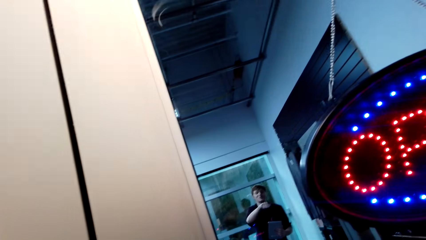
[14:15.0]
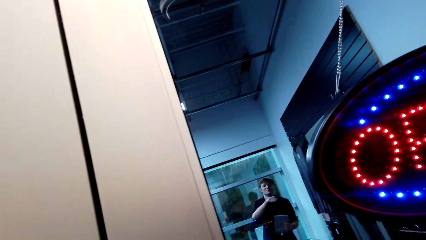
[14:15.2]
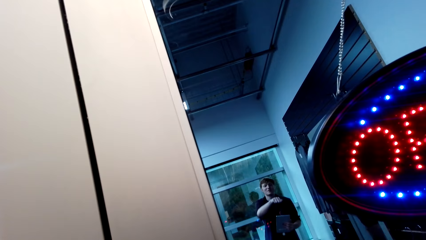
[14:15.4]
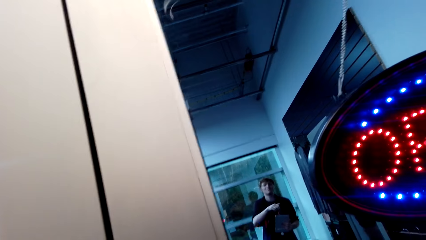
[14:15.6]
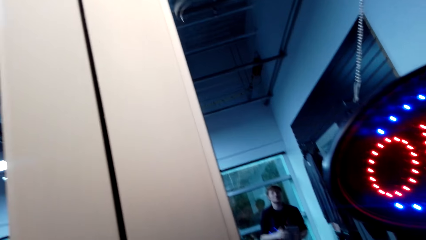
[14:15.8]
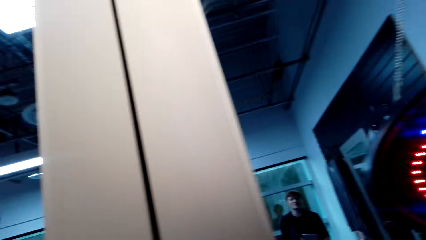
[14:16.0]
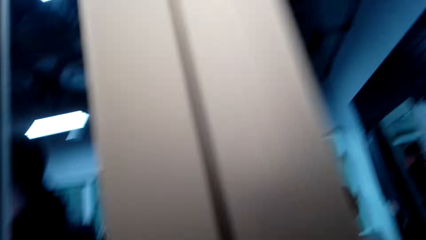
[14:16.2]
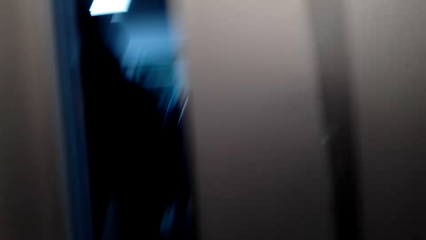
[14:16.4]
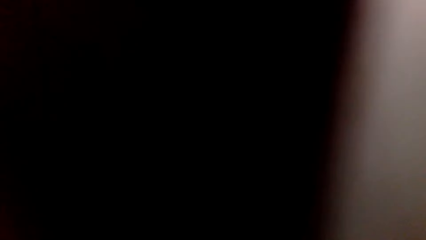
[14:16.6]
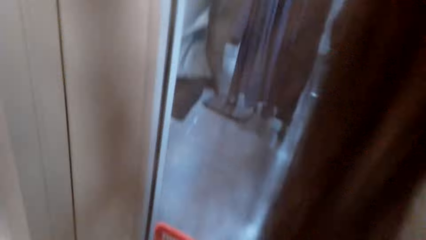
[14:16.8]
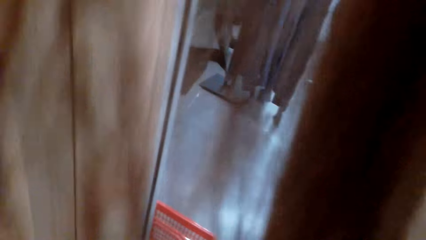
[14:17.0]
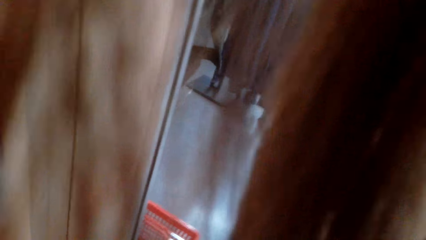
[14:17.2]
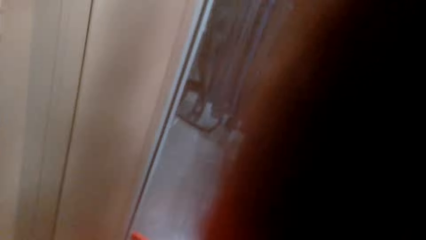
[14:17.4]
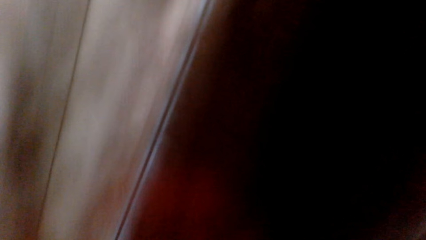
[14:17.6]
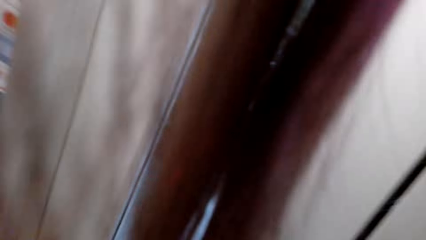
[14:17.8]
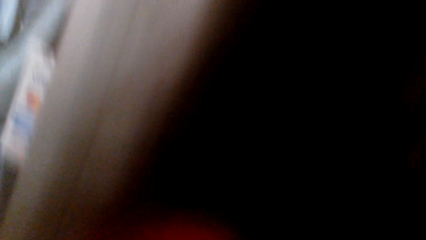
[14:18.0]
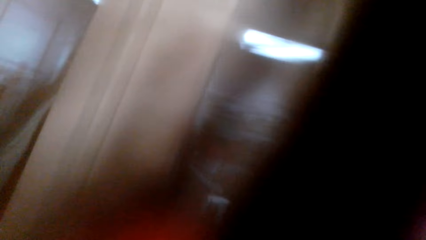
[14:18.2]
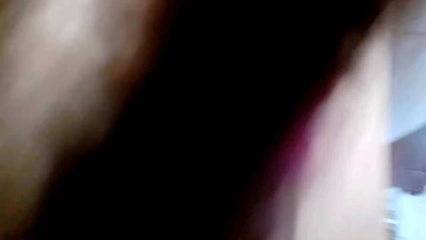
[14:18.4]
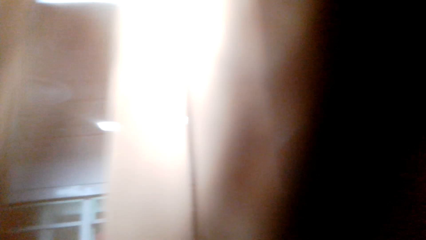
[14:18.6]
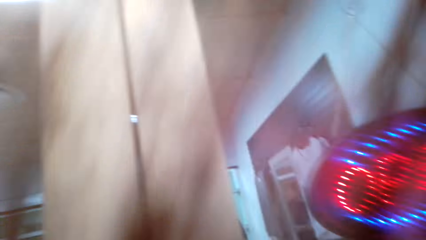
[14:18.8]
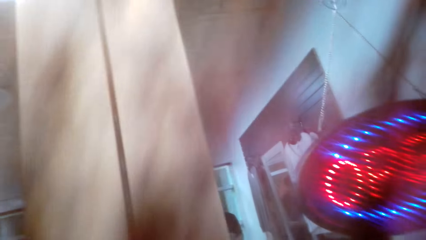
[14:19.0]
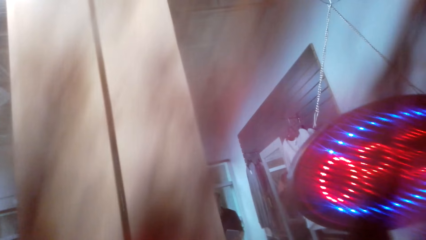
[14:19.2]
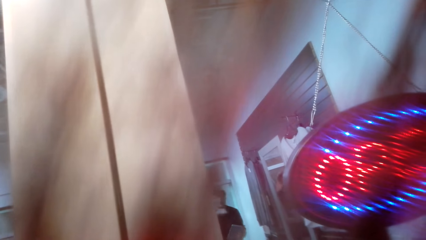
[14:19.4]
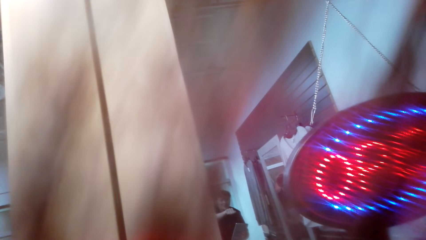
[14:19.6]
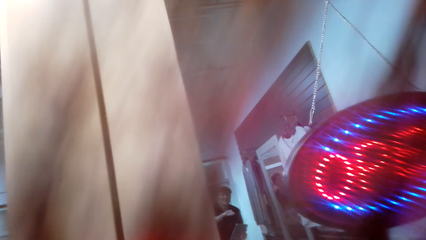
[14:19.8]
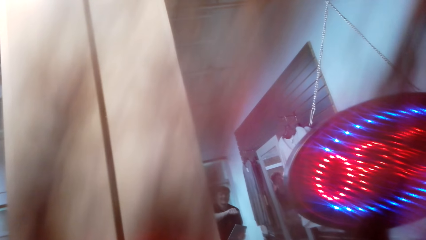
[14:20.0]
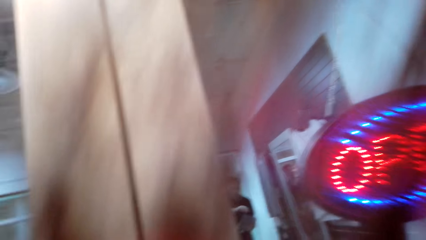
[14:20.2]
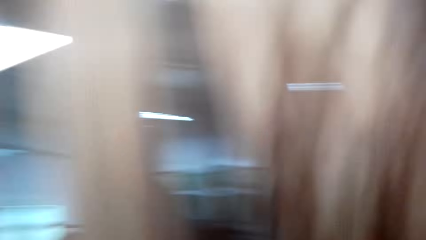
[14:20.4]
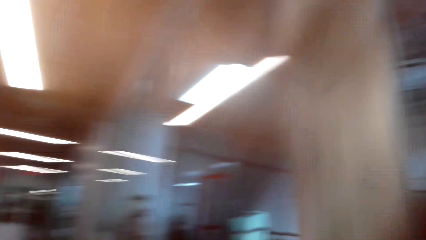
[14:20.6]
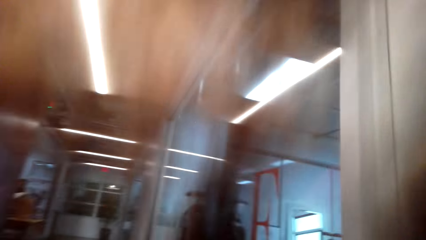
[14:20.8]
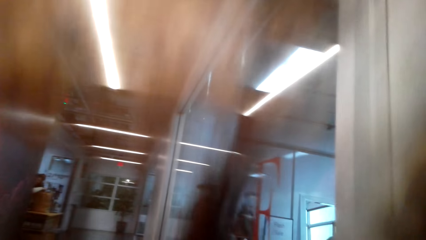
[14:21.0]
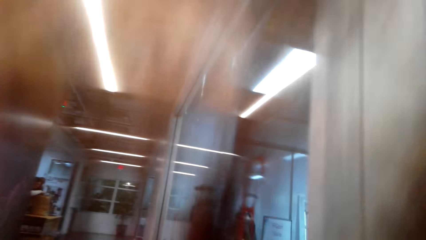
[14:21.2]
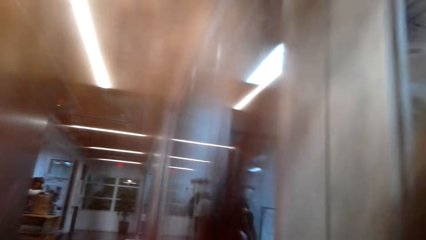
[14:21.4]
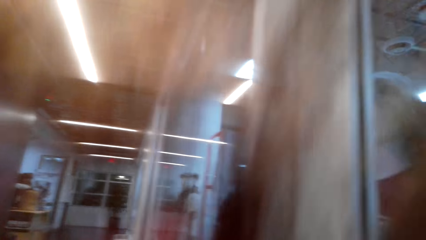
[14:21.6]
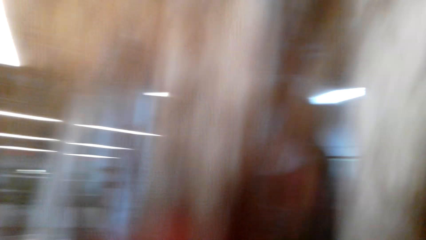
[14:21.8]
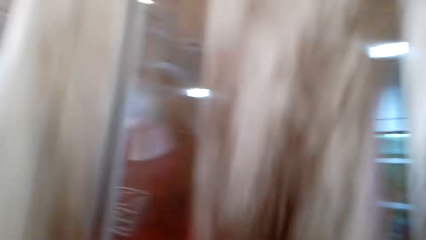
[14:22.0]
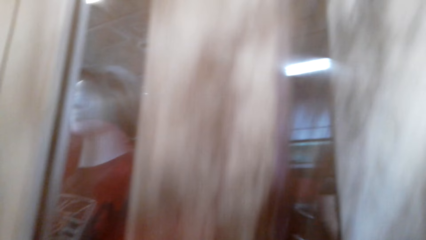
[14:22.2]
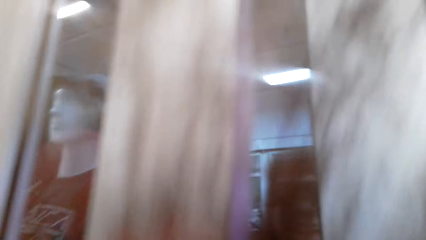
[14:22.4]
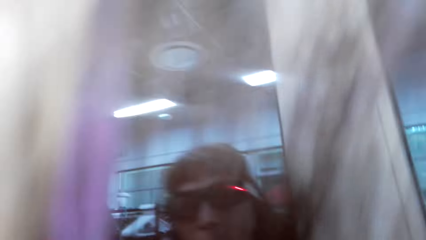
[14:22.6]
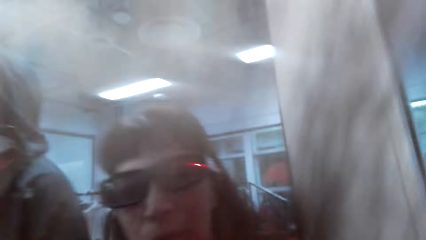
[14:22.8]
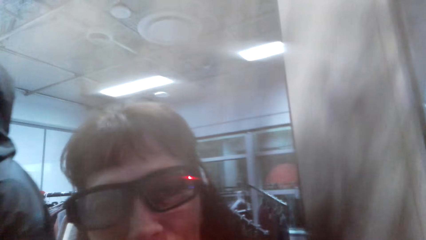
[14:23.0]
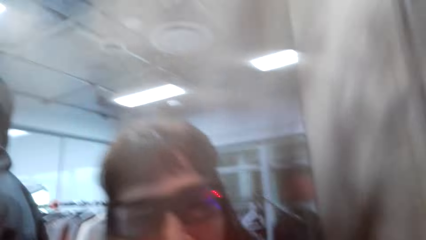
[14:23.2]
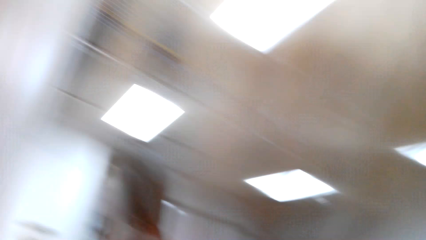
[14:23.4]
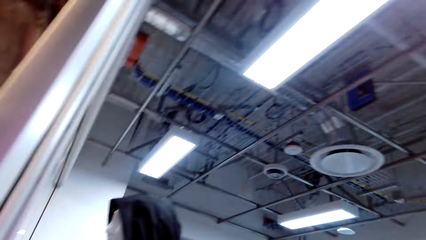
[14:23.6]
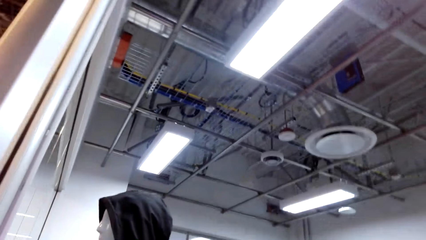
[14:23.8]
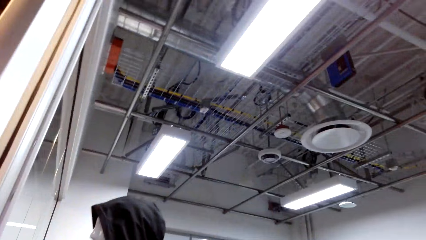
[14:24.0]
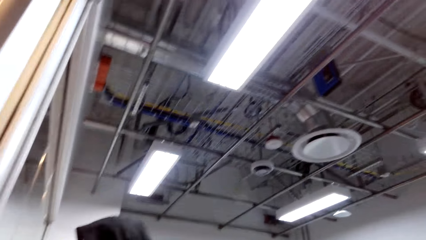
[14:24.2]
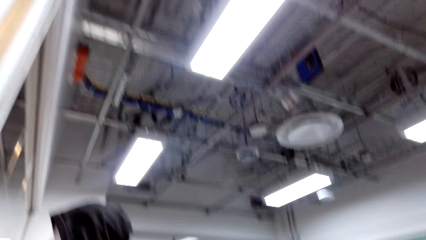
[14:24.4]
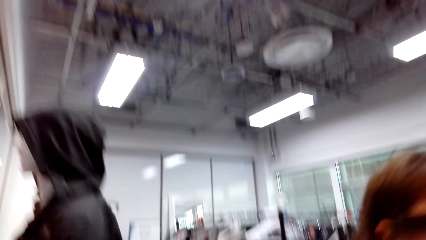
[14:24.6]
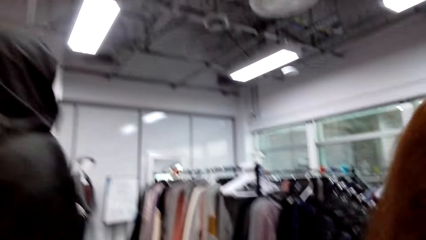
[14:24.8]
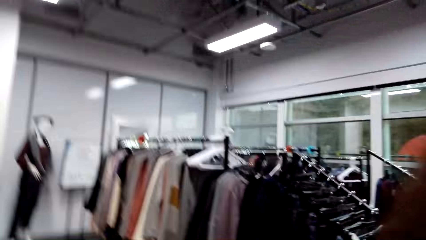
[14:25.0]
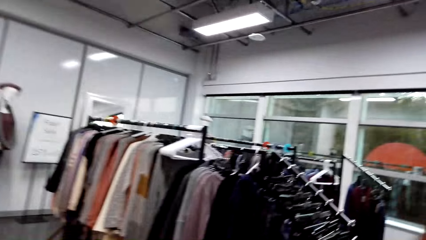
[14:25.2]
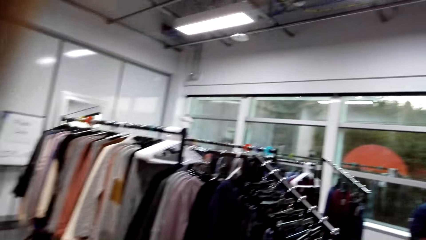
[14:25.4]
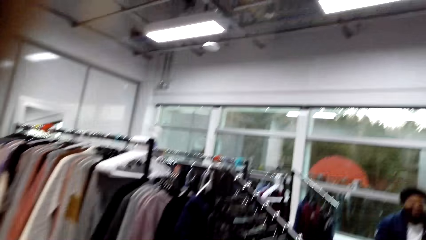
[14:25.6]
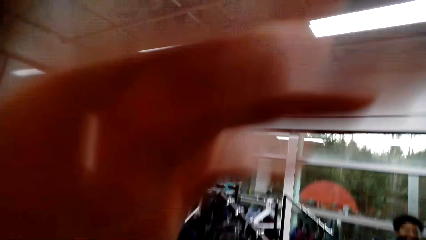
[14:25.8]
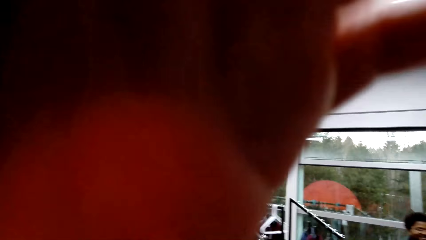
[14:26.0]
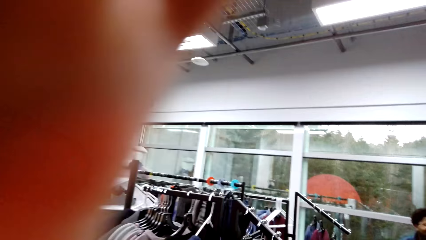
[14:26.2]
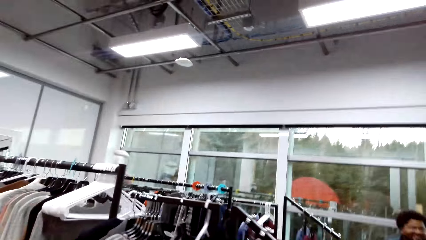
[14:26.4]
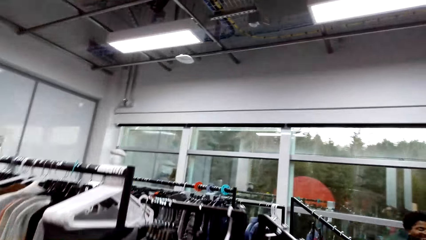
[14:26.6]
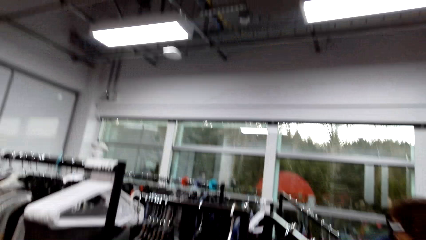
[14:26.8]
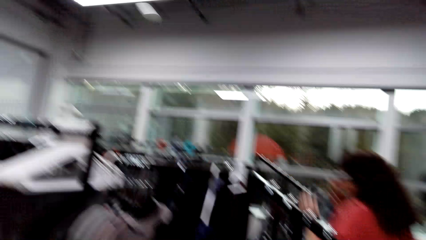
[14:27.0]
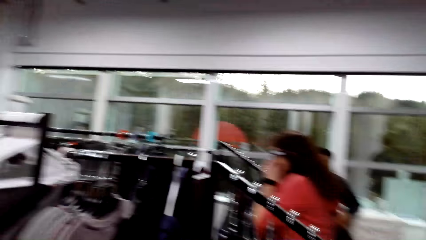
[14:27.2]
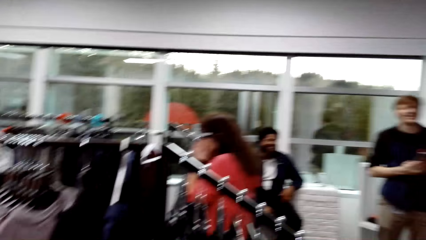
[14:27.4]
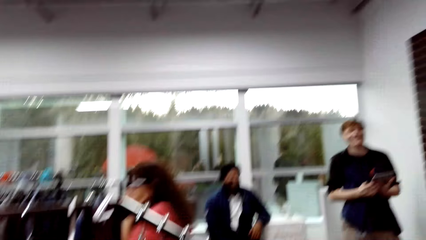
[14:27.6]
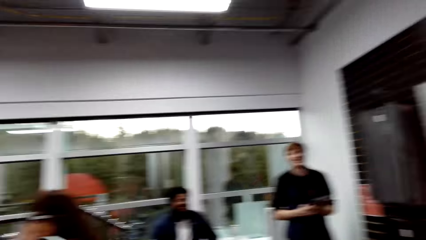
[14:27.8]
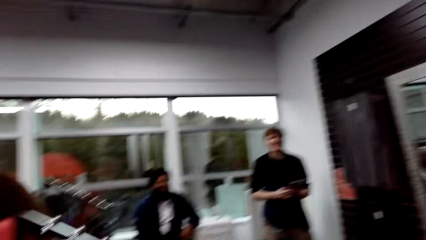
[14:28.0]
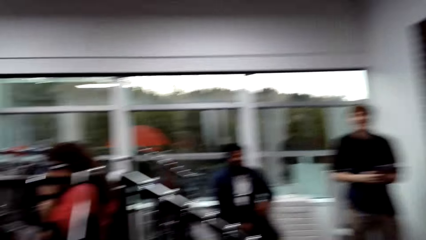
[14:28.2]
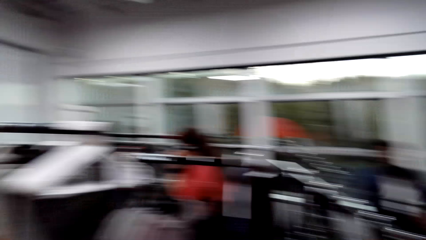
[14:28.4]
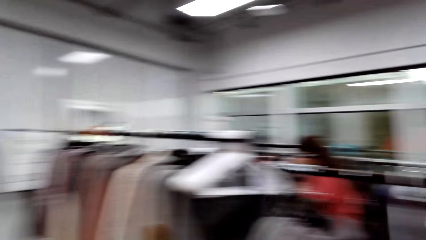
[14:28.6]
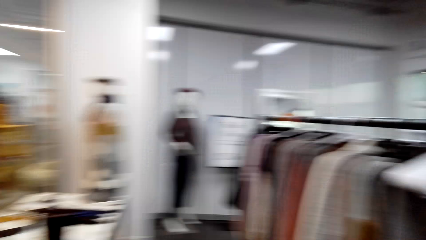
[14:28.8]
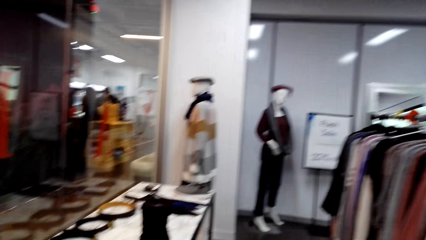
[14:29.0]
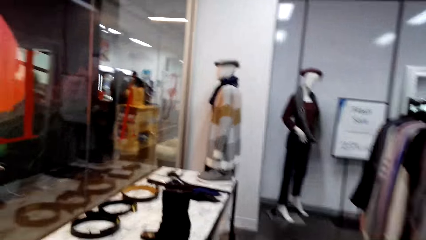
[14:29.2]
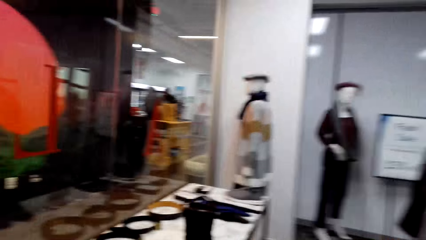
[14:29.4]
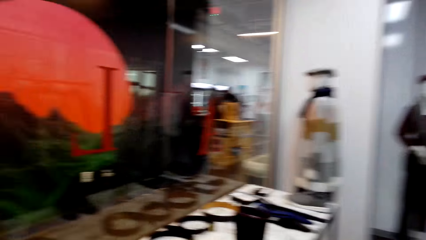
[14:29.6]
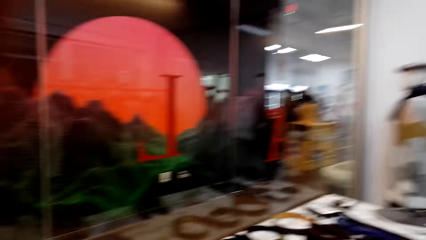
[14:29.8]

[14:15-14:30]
The camera wearer walks in the boutique.
